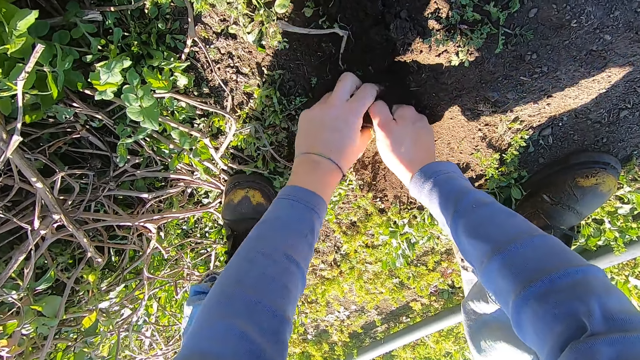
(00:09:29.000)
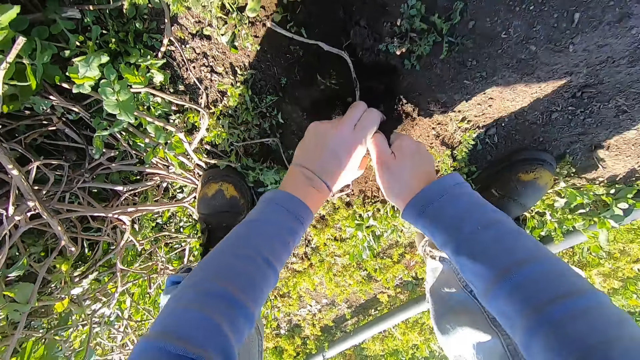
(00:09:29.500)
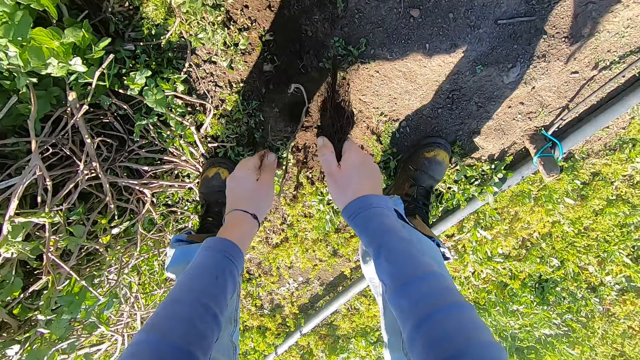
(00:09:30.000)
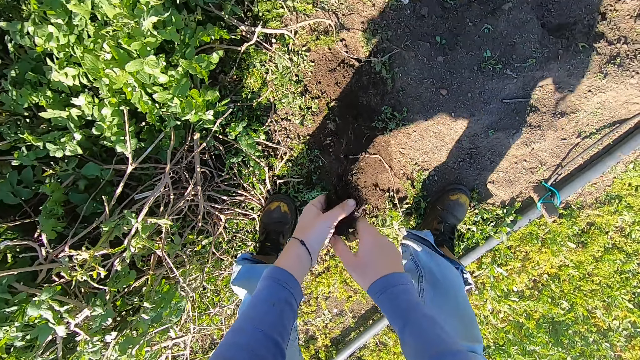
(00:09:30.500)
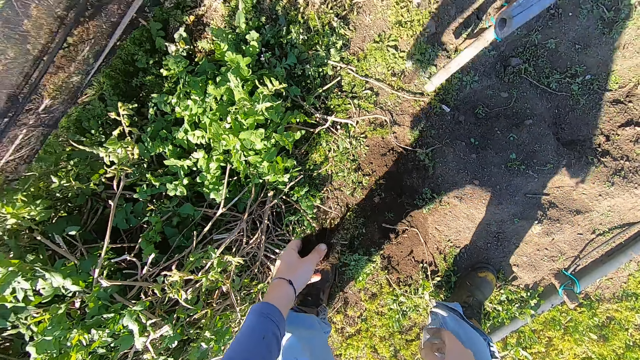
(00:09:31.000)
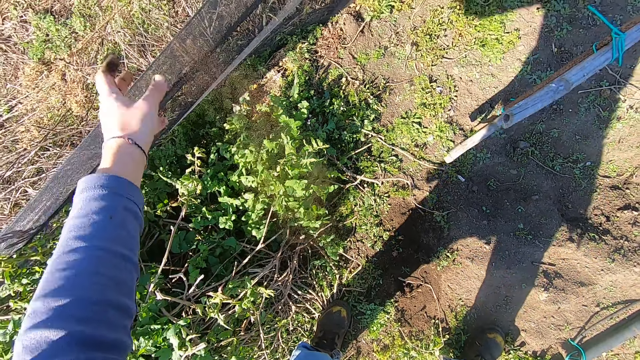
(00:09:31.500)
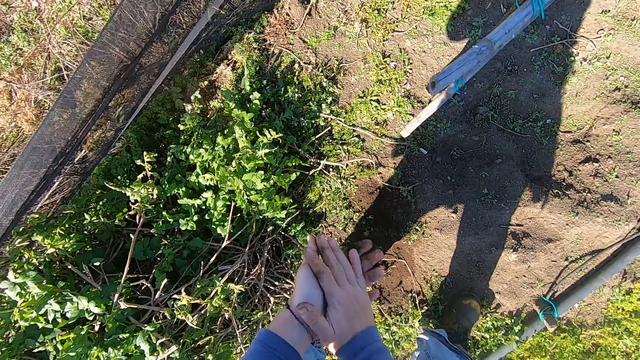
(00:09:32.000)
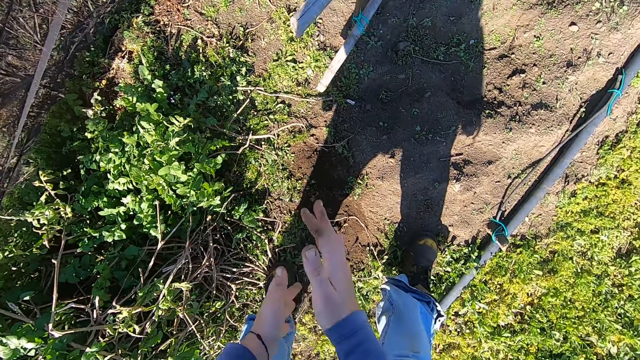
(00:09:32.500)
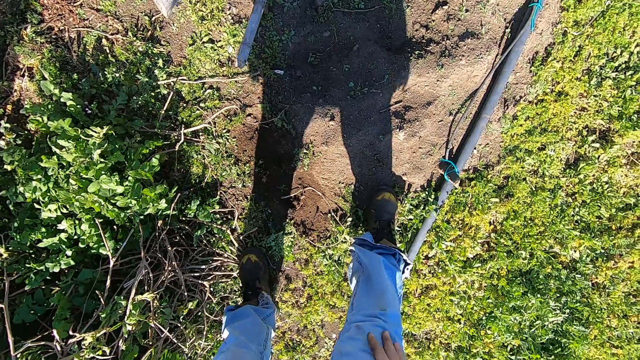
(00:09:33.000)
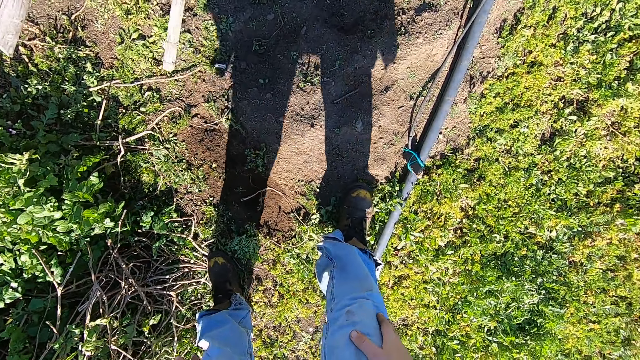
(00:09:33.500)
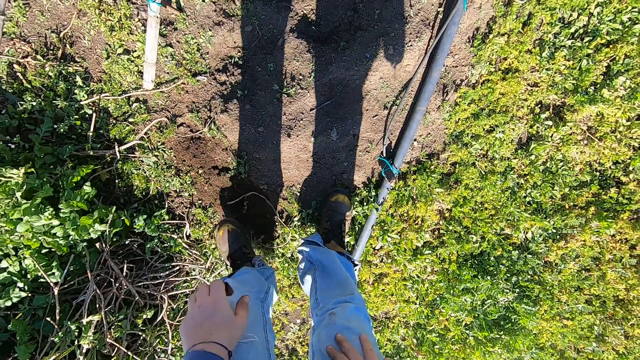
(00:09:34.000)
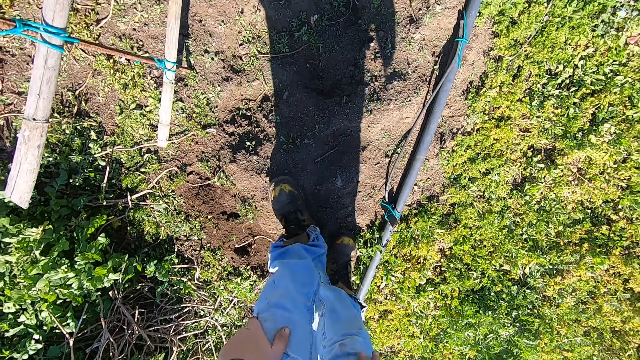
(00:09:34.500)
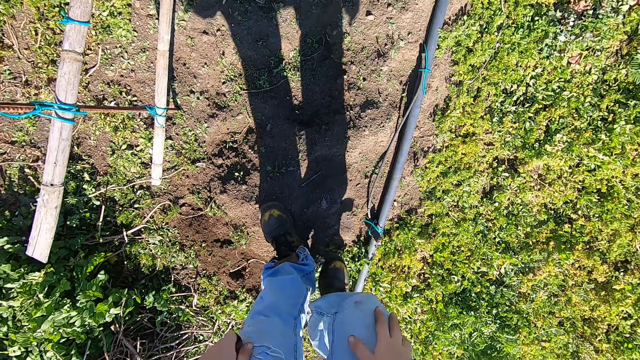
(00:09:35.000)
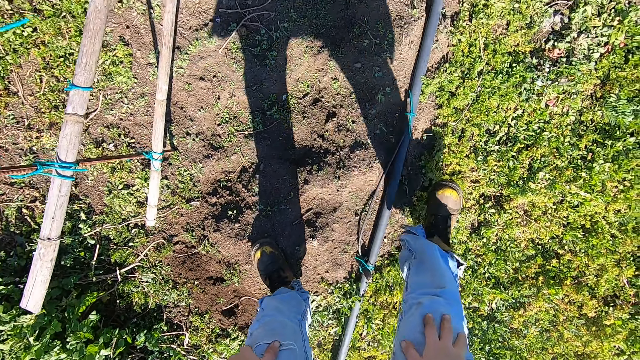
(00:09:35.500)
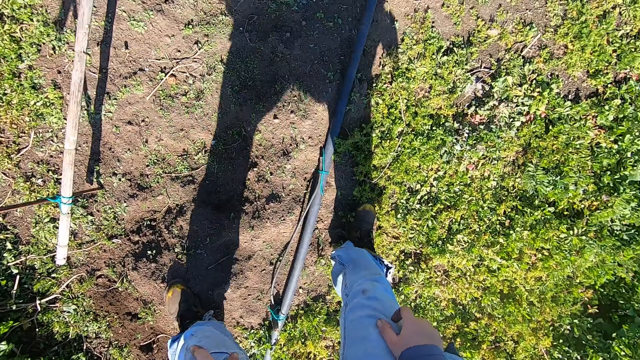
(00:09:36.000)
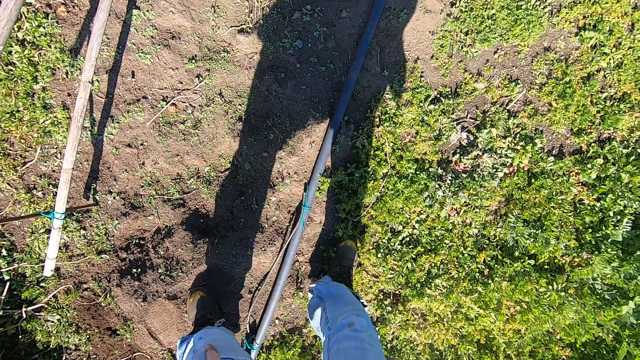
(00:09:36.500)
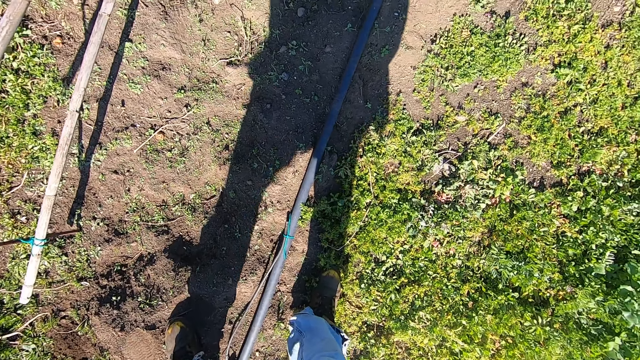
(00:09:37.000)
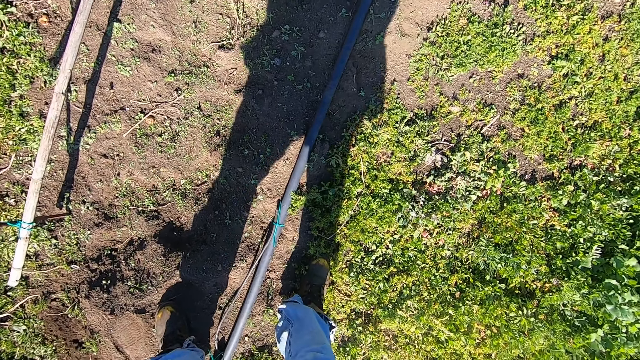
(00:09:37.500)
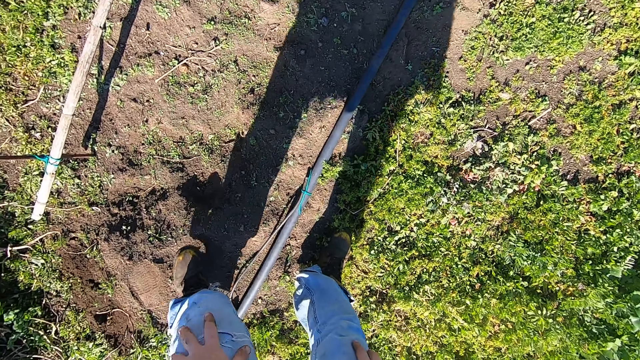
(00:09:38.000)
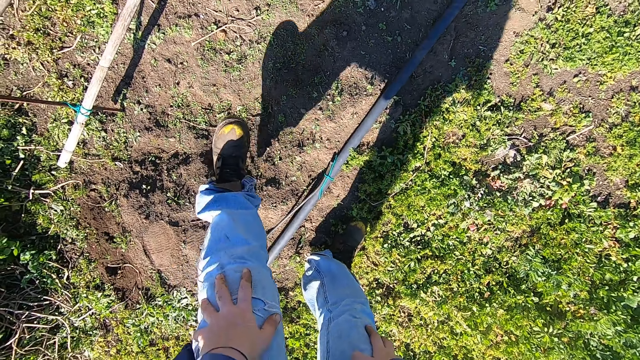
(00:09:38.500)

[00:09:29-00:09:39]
The camera wearer passes the root of the weed plant from his right hand to his left hand. He throws the root of the weed plant in his left hand away. He wipes both hands over each other. He places his hands on his thighs. He walks around a garden.

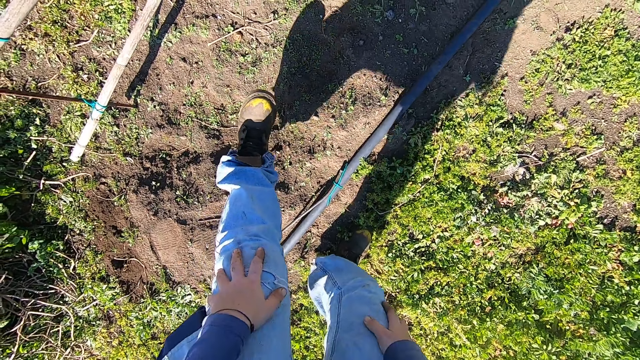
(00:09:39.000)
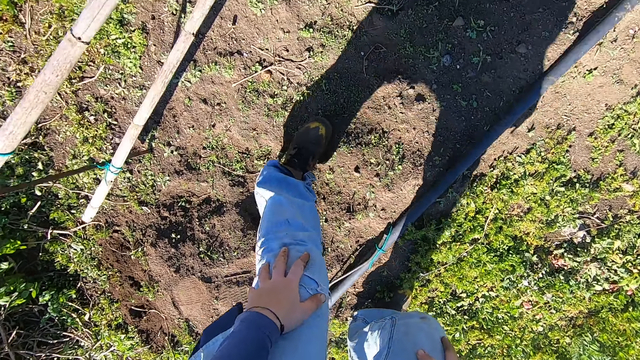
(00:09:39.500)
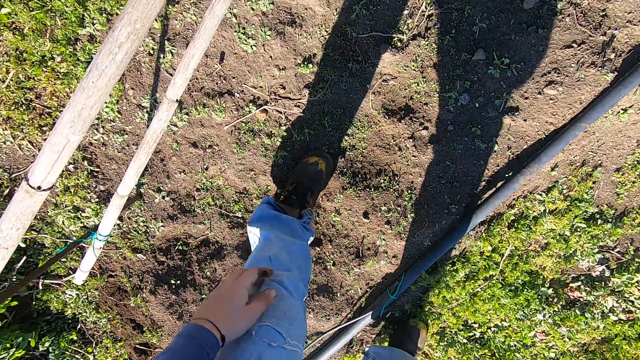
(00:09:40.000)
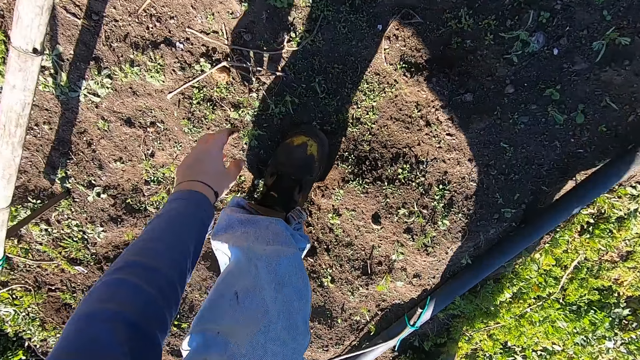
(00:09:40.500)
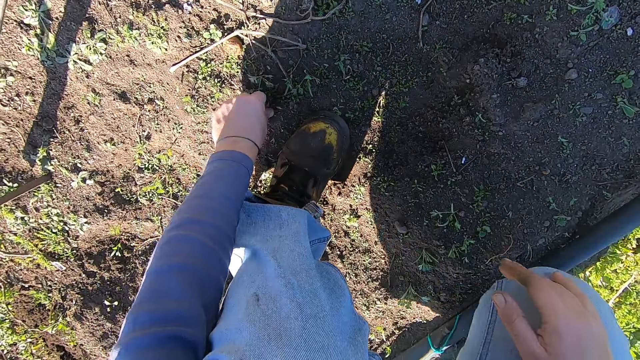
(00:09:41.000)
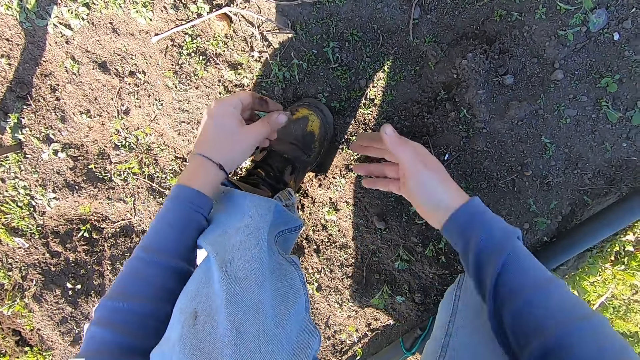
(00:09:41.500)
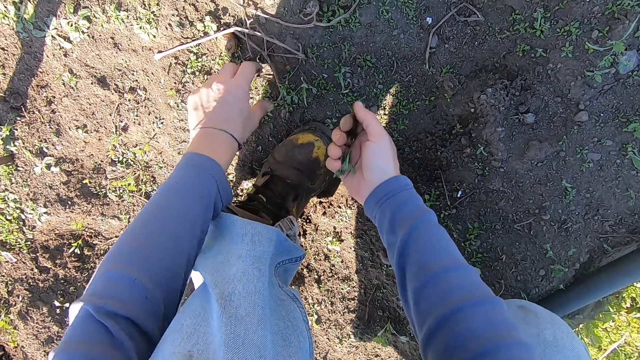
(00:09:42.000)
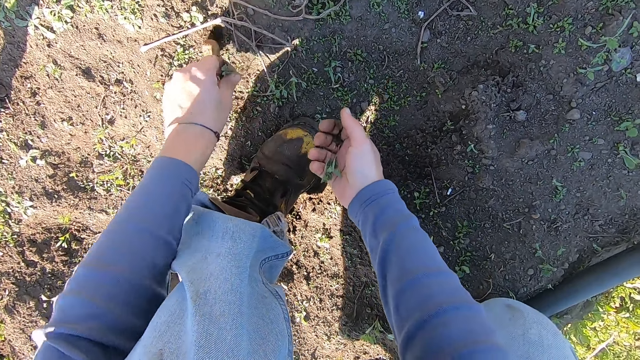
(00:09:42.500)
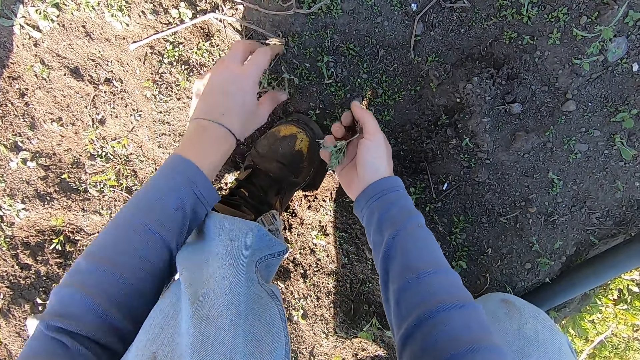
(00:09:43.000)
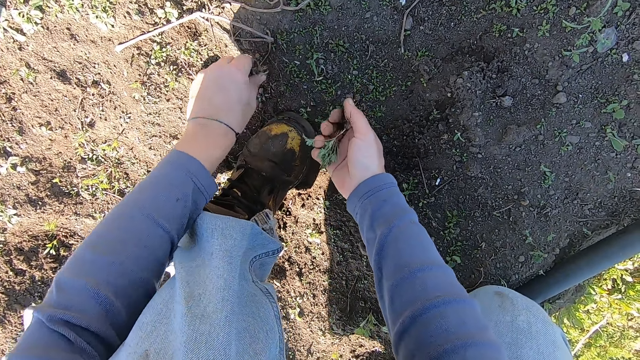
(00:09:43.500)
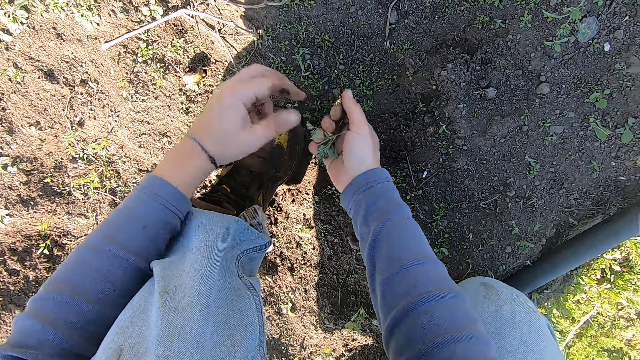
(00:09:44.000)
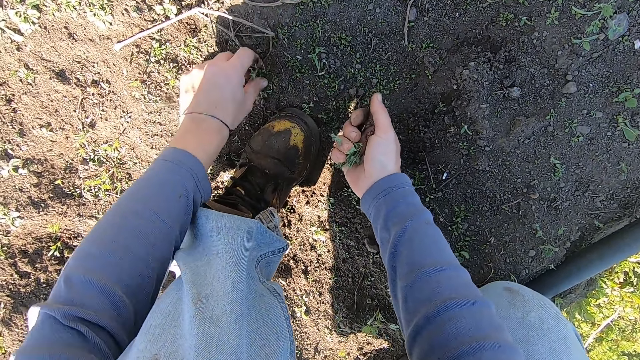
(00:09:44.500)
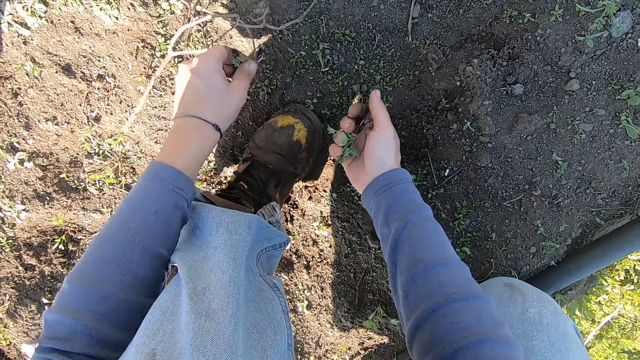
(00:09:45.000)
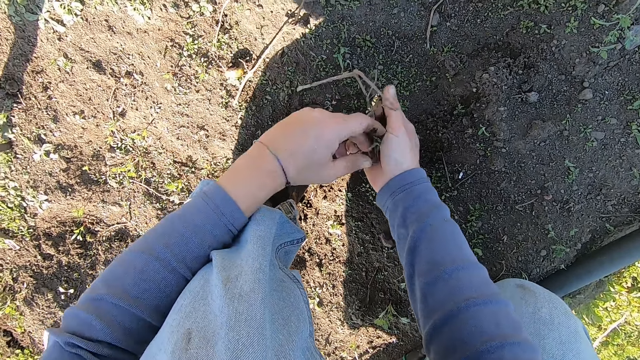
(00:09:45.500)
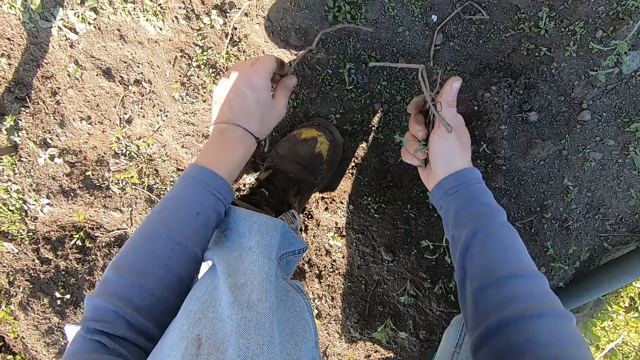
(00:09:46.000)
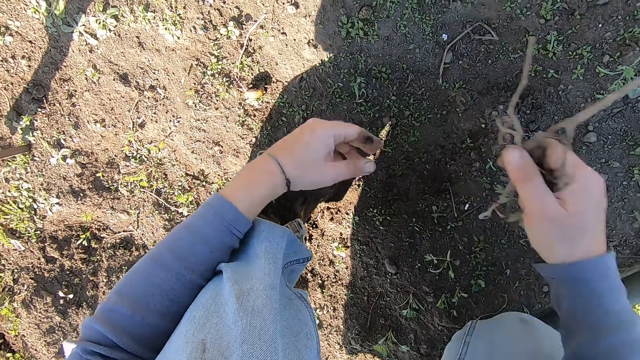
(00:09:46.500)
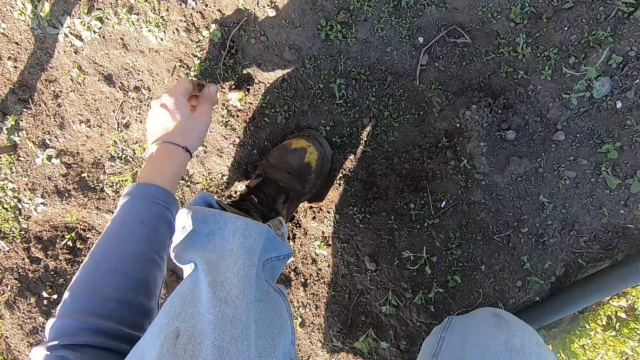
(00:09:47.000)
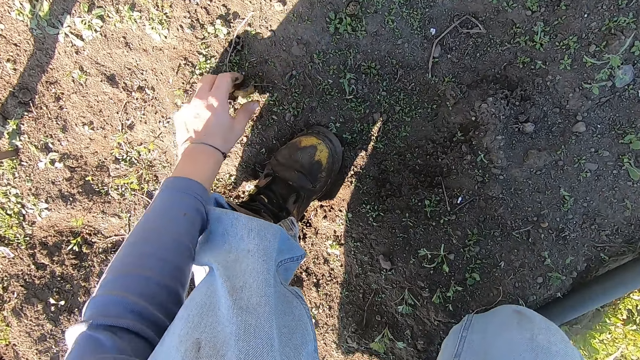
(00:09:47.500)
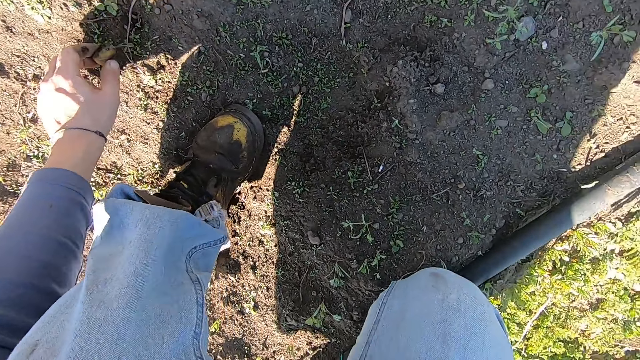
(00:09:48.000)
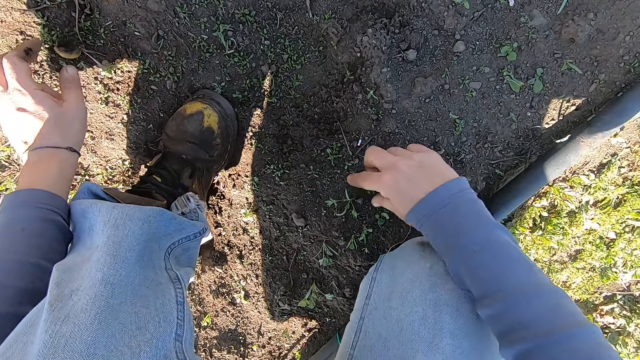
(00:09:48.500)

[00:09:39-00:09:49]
The camera wearer picks a weed plant from the ground with his left hand. He passes the weed plant from his left hand to his right hand. He picks a weed plant from the ground with his left hand. He passes the weed plant from his left hand to his right hand. He picks a weed plant from the ground with his left hand. He passes the weed plant from his left hand to his right hand. He picks a dry weed plant from the ground with his left hand. He passes the dry weed plant from his left hand to his right hand. He picks a dry weed plant from the ground with his left hand. He passes the dry weed plant from his left hand to his right hand. He picks up a stick from the ground. He moves the weed plants in his right hand away. He touches a dry seed on the floor with his left hand. He moves a stone from the ground.
